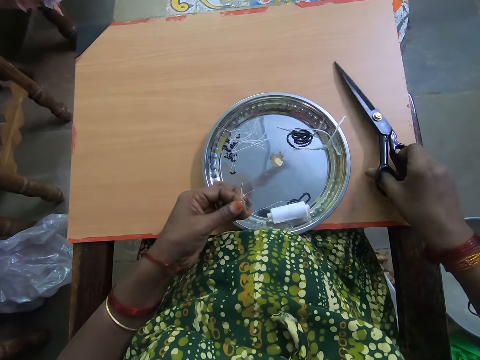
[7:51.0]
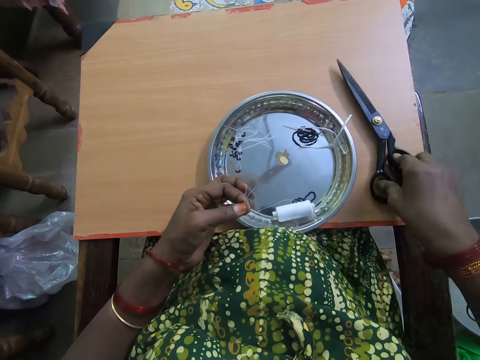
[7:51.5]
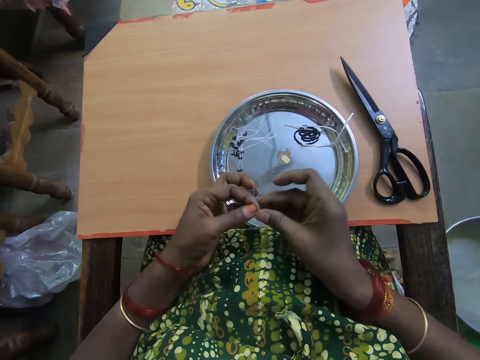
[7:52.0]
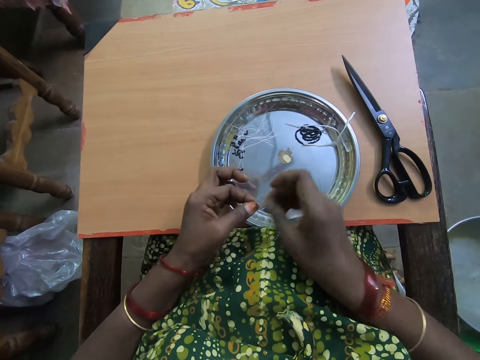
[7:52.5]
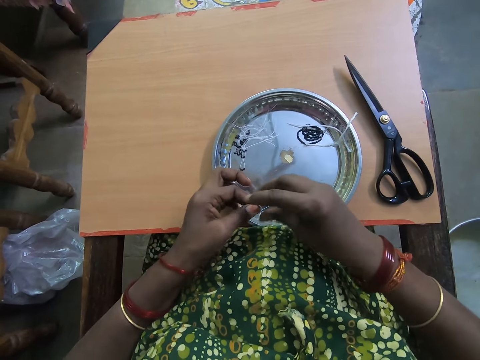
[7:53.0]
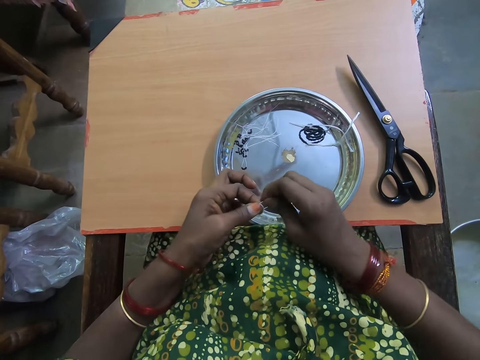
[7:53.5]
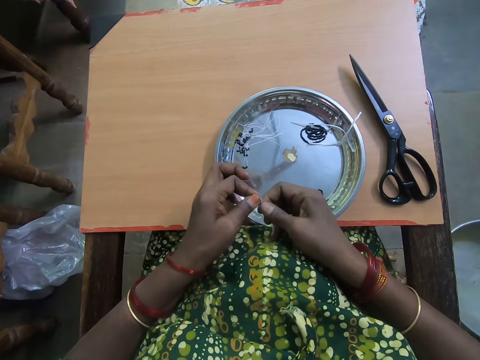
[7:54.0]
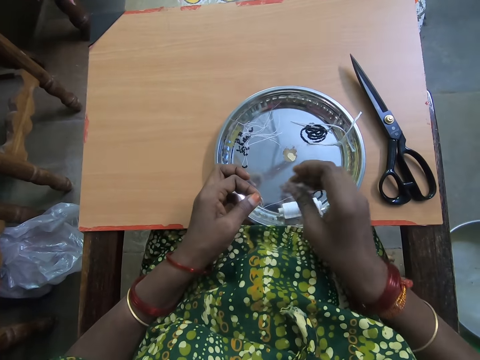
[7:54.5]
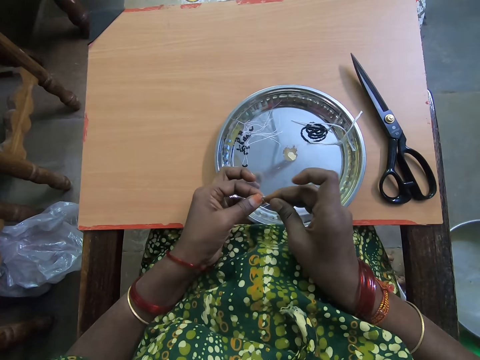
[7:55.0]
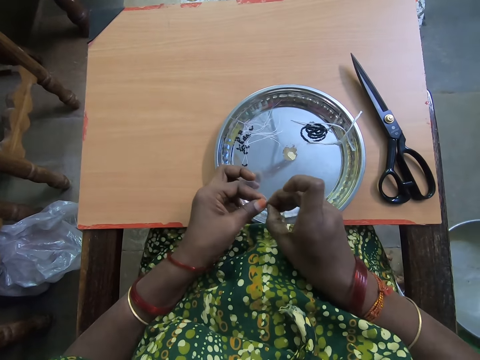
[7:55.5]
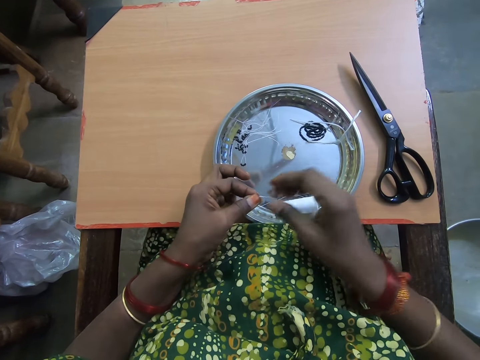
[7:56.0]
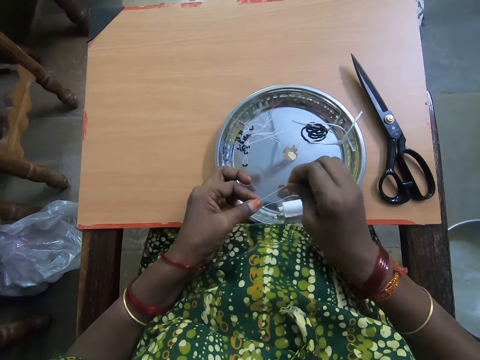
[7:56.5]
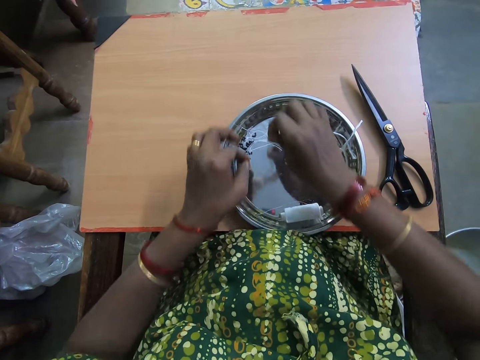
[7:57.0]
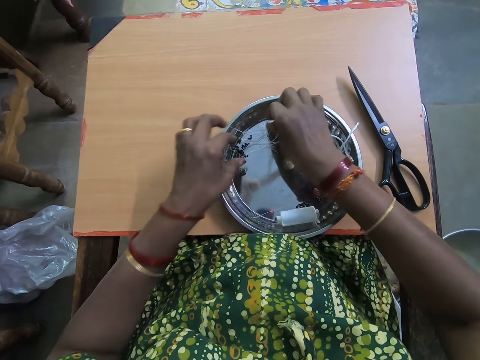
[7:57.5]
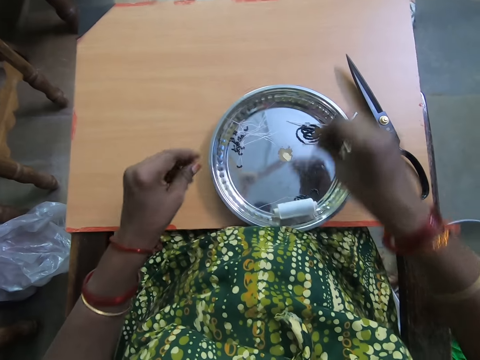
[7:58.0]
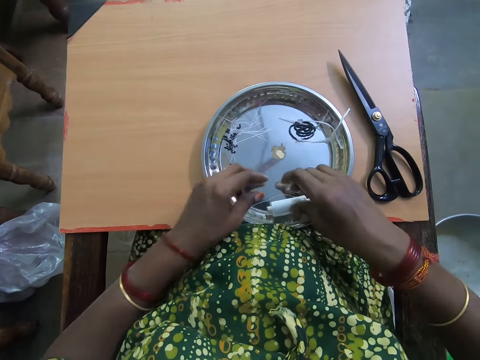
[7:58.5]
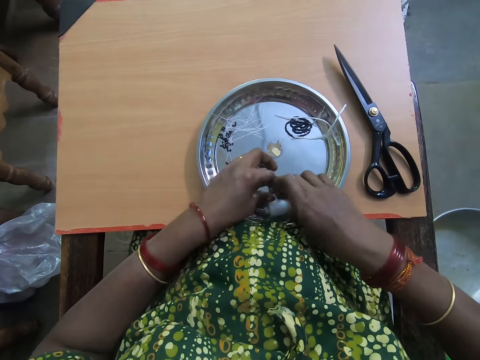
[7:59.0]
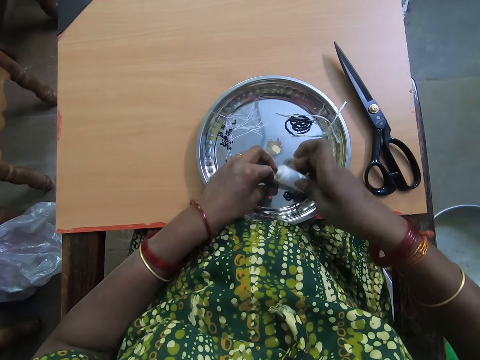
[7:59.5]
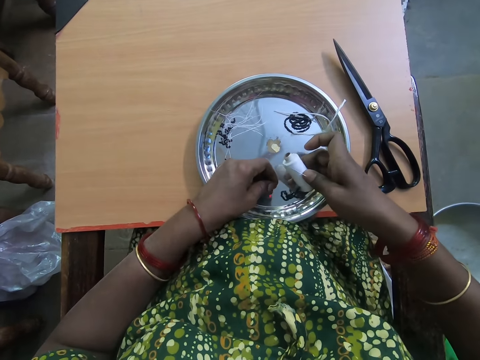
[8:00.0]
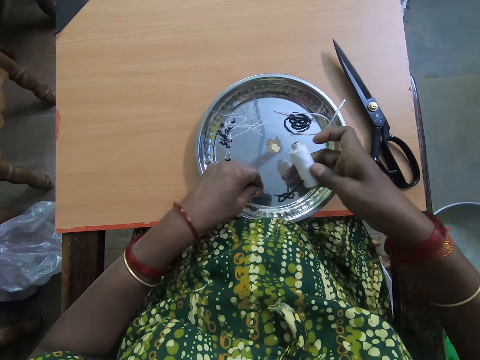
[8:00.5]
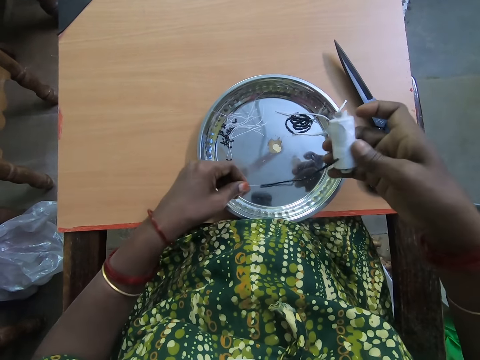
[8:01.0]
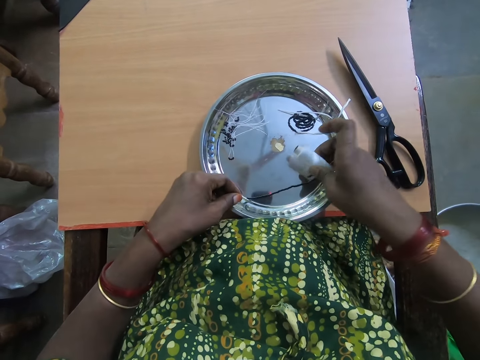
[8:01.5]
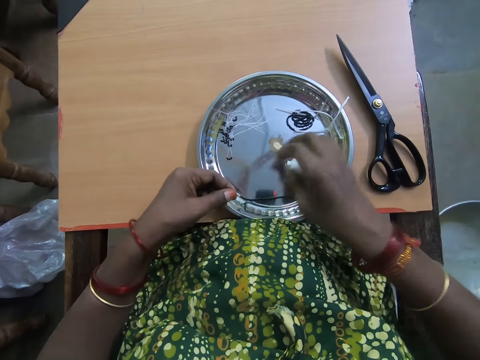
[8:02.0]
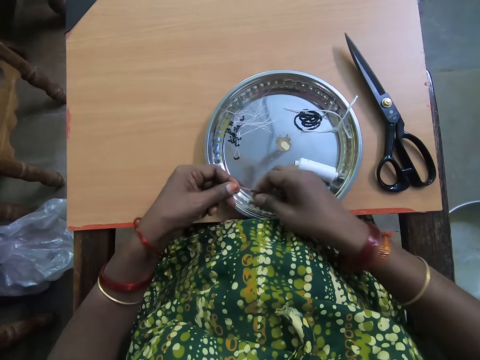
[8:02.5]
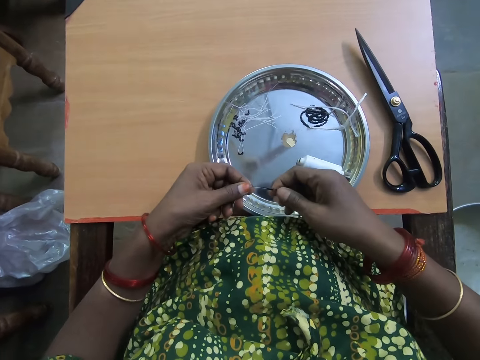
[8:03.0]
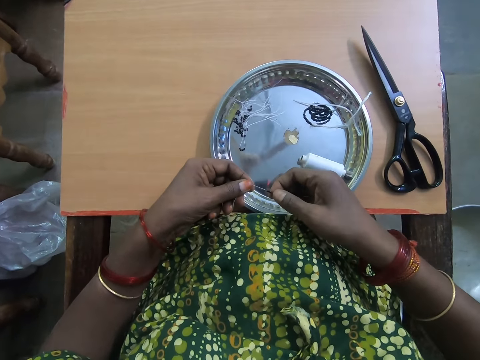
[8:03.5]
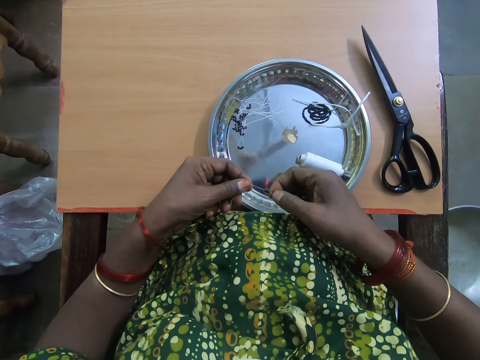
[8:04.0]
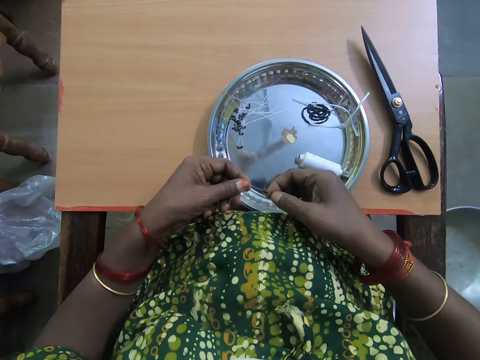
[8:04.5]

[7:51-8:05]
The camera wearer drops the scissors on the table. She folds the polyester yarn. She ties the thread with both hands. She drops the beaded thread on the plate with both hands. She strengthens the polyester yarn with beads. She picks up the thread from the plate with her left hand. She picks up the thread roll with her right hand. She pulls out the thread with her left hand. She drops the thread roll on the plate with her right hand. She separates beads in the thread with her right hand.

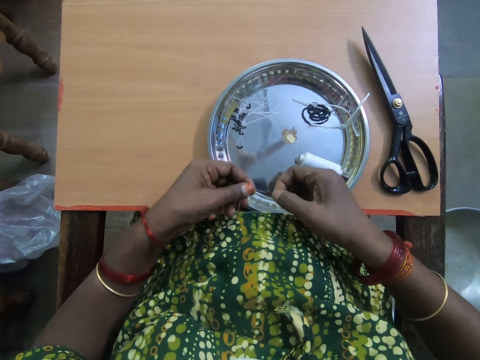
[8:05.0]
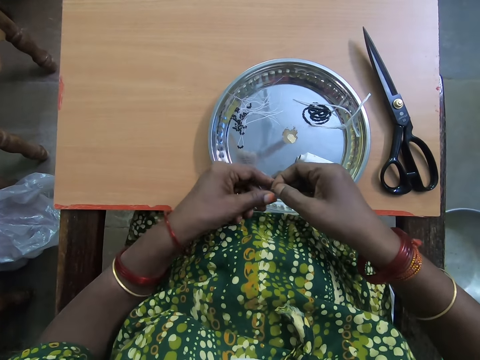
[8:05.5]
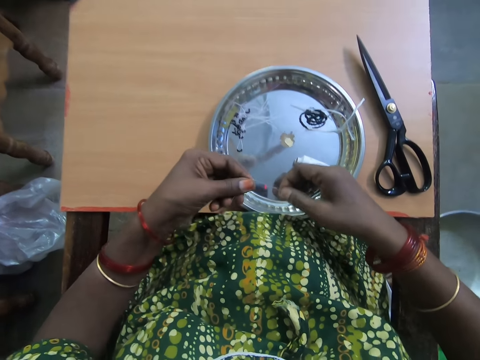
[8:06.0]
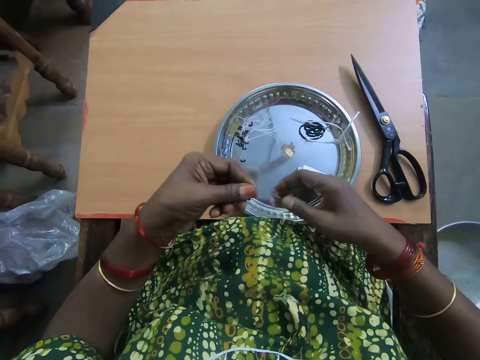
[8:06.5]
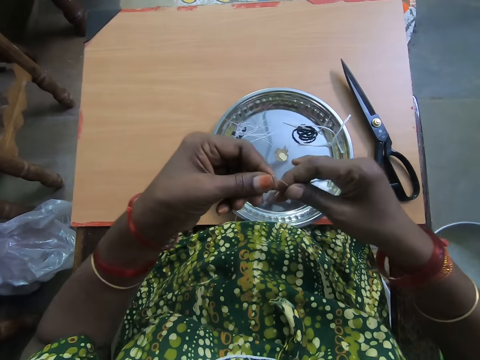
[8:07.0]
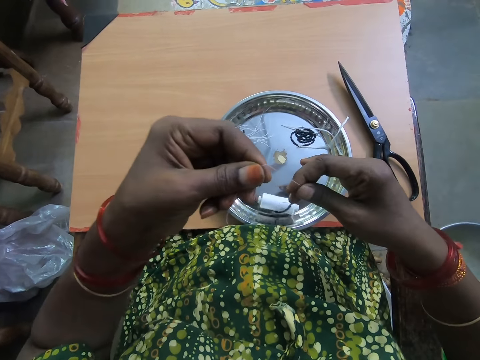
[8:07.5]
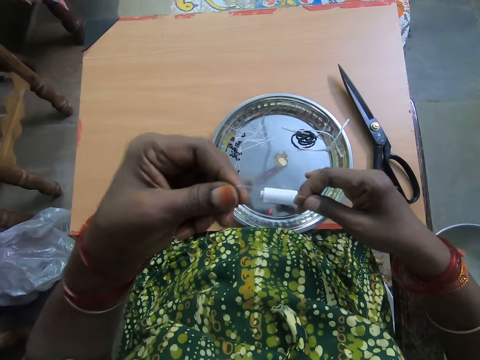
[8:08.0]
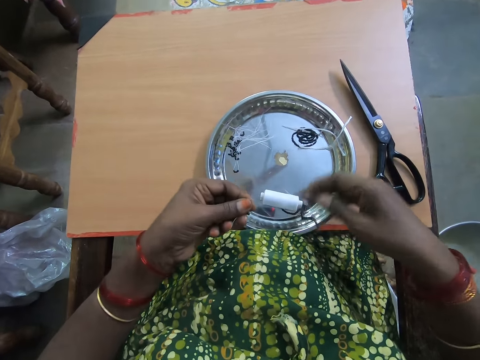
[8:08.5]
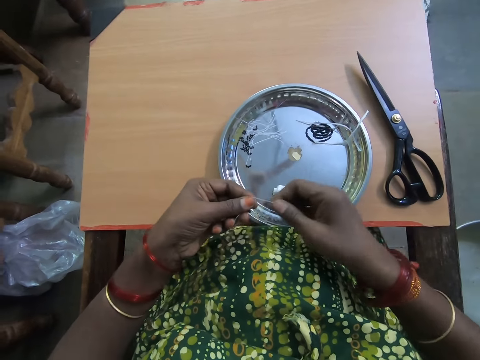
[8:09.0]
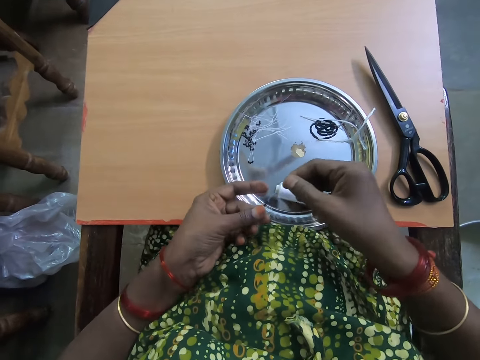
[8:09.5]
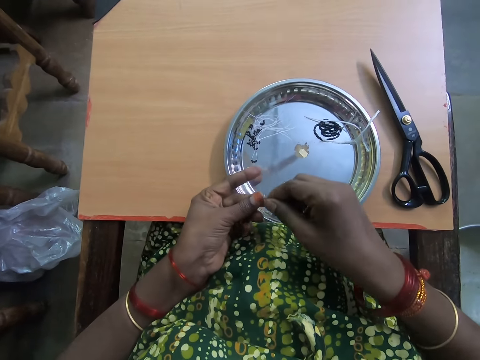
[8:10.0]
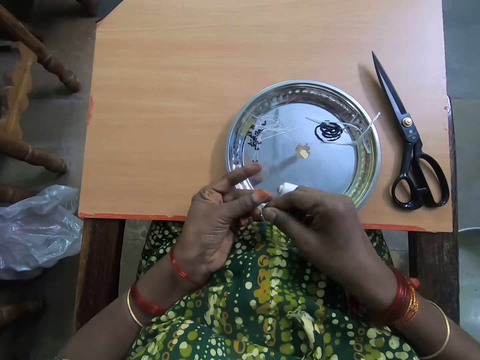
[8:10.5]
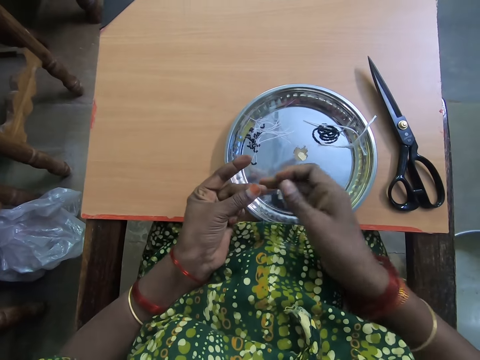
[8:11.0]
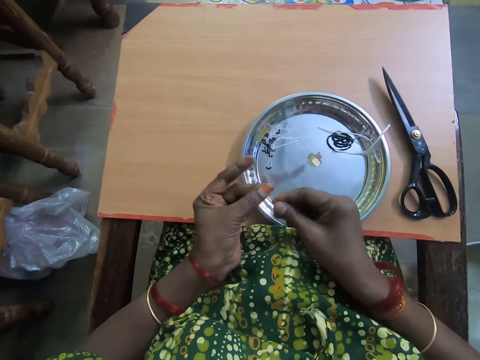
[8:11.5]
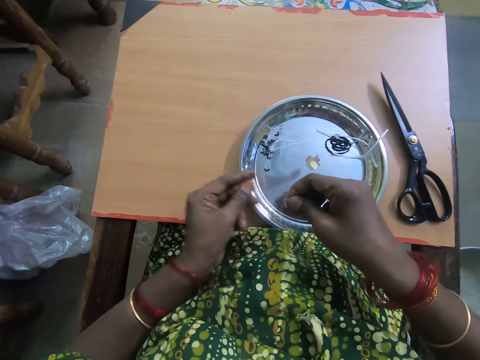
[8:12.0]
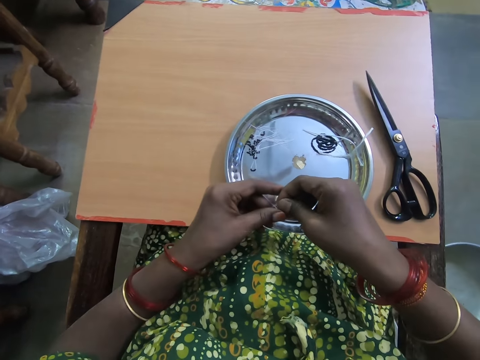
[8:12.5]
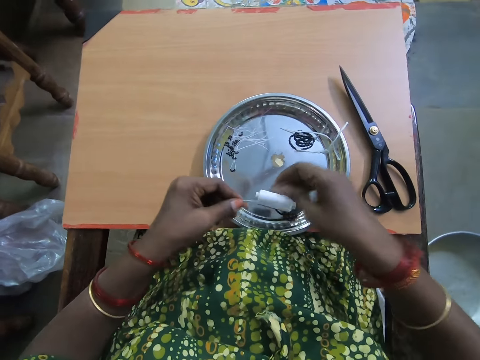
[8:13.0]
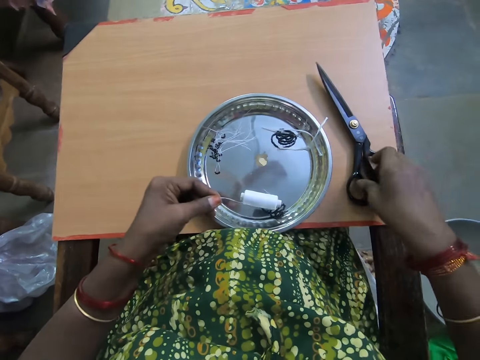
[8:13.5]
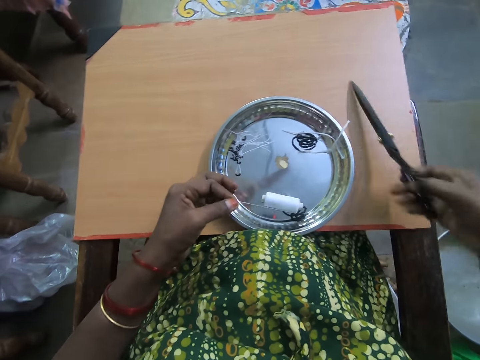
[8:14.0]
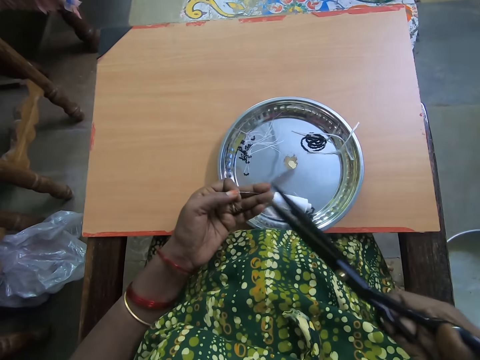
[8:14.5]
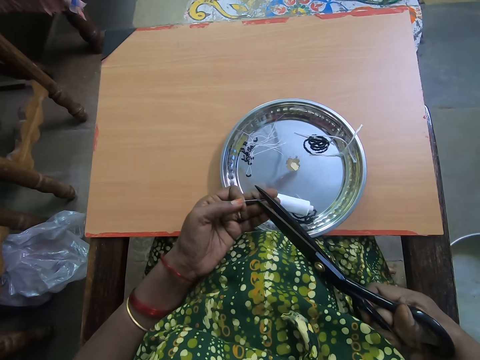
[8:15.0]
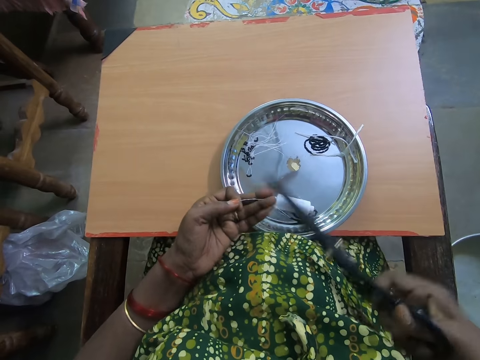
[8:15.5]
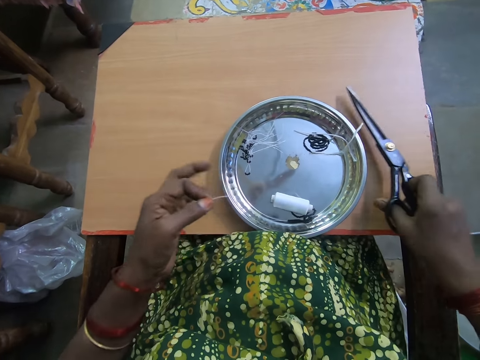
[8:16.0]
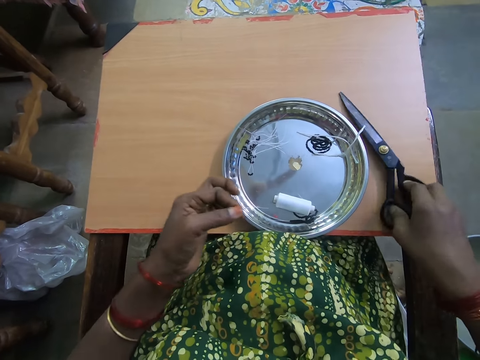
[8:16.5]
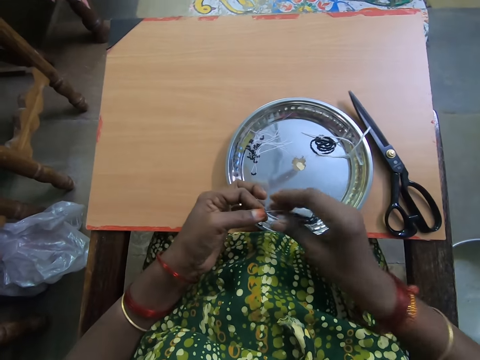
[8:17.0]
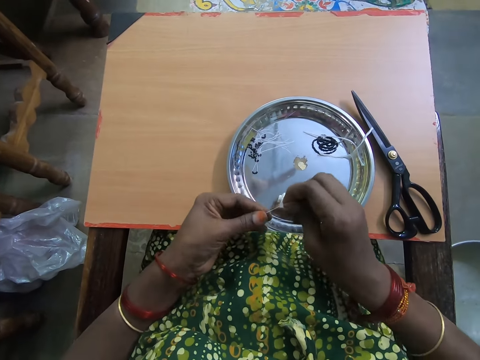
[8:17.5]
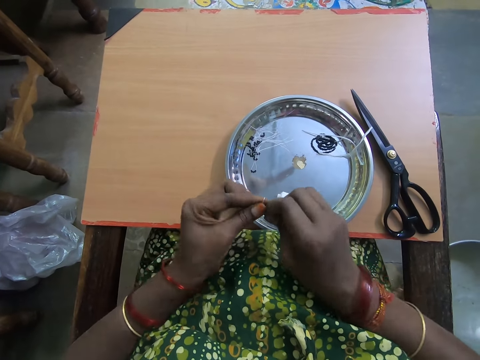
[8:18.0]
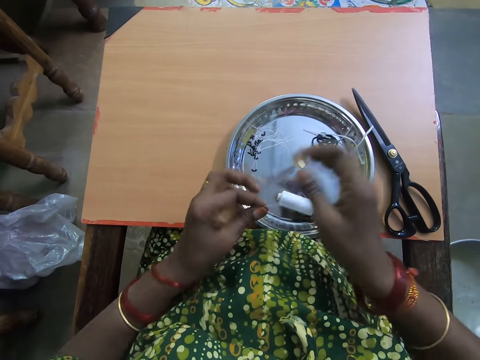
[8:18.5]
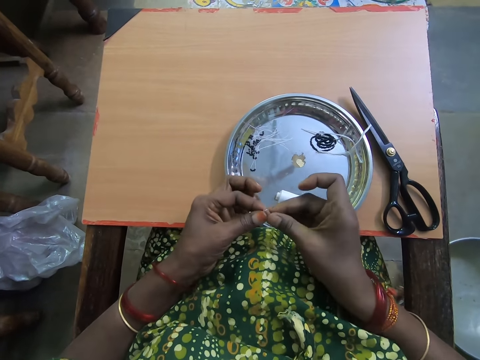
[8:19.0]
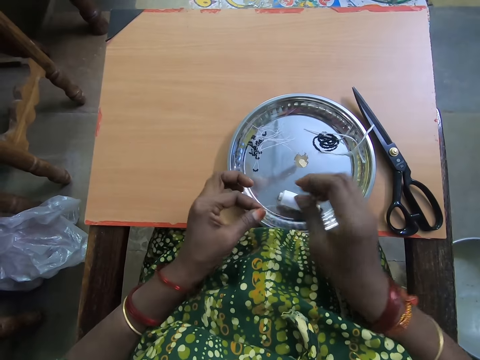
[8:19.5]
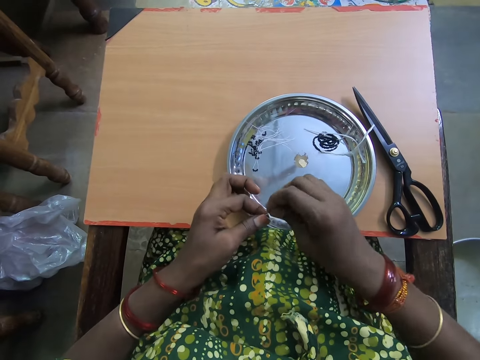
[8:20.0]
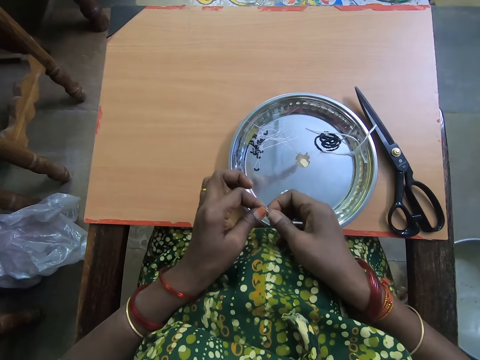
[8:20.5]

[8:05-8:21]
The camera wearer pulls down the beads in the thread with her right hand. She raises the thread up with her left hand. She folds the polyester yarn. She joins the thread together. She passes the thread to her right hand. She picks up the thread from the plate with her right hand. She picks up the scissors from the table. She cuts the thread with the scissors. She drops the scissors on the table. She folds the polyester yarn. She ties the thread with both hands.
